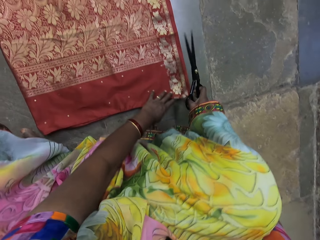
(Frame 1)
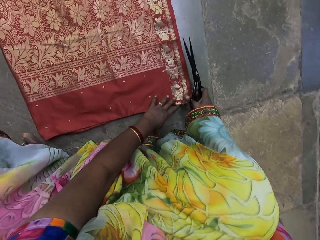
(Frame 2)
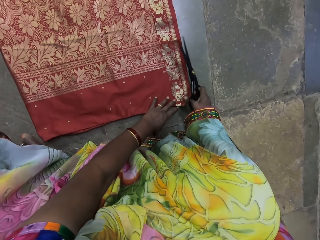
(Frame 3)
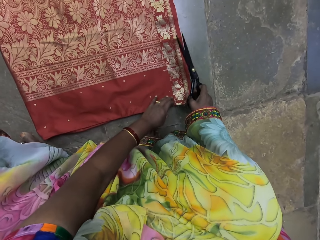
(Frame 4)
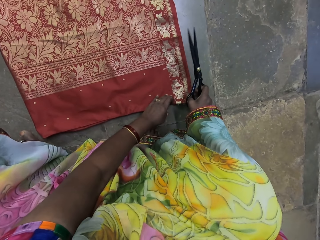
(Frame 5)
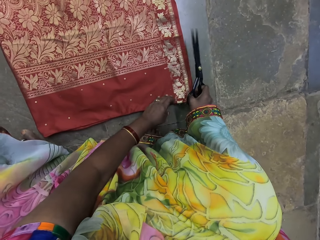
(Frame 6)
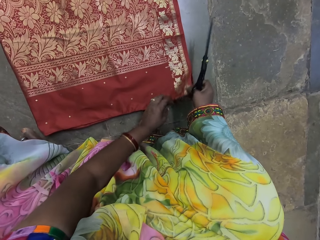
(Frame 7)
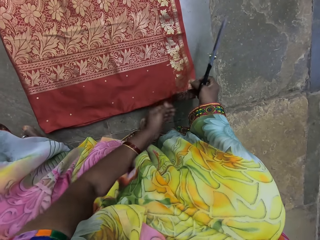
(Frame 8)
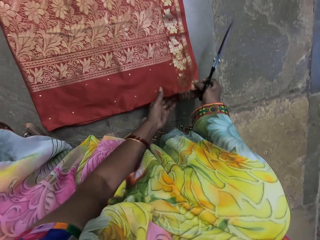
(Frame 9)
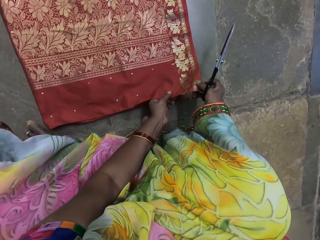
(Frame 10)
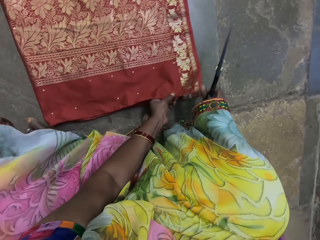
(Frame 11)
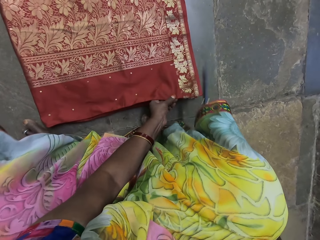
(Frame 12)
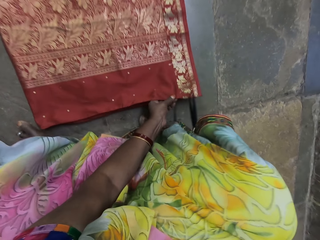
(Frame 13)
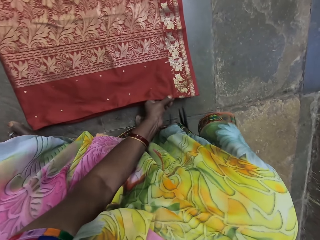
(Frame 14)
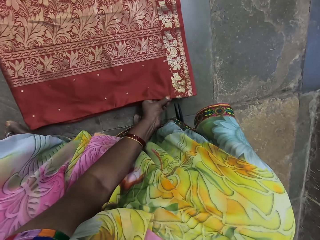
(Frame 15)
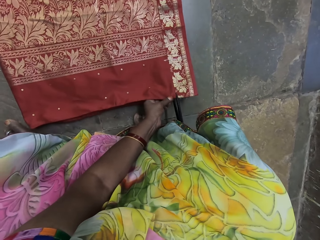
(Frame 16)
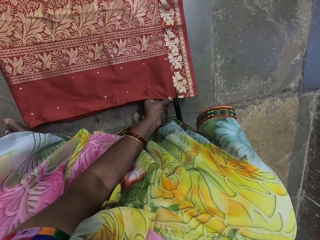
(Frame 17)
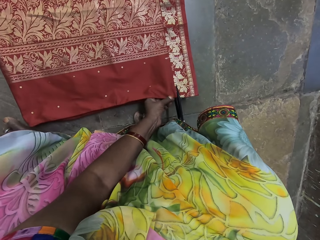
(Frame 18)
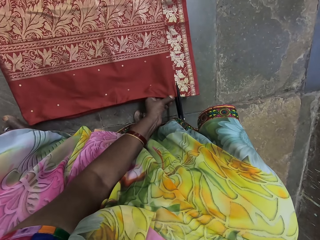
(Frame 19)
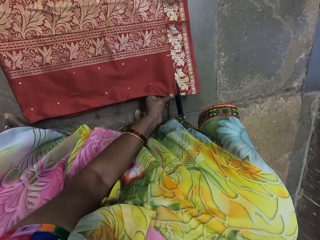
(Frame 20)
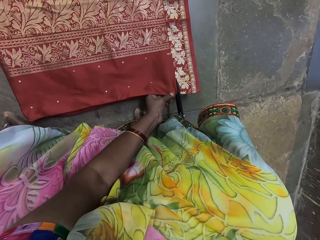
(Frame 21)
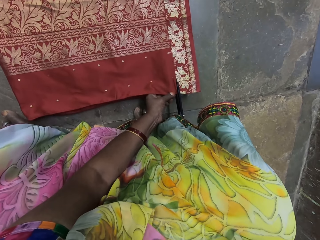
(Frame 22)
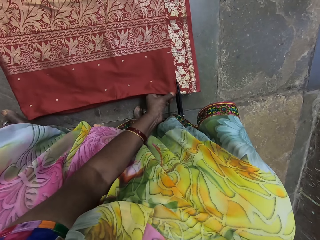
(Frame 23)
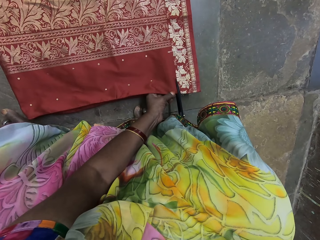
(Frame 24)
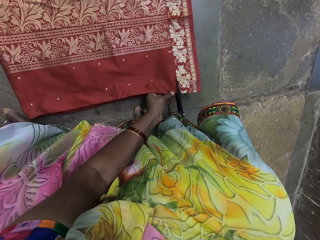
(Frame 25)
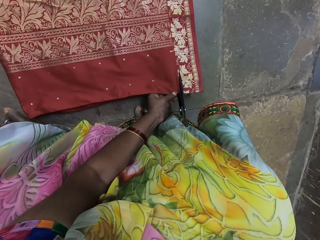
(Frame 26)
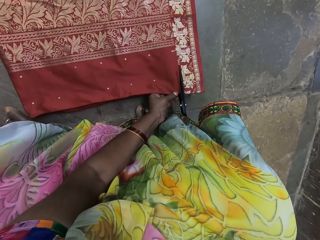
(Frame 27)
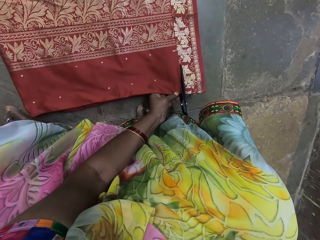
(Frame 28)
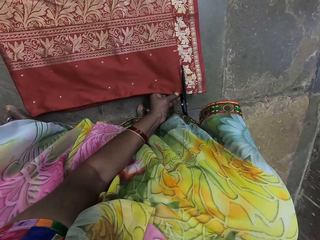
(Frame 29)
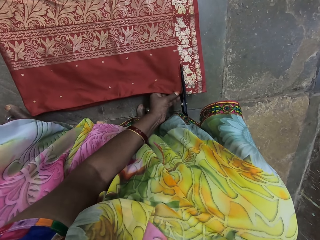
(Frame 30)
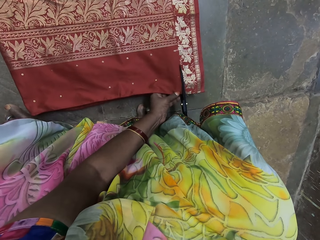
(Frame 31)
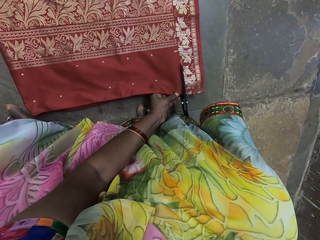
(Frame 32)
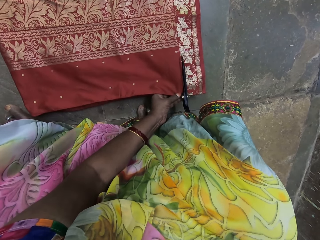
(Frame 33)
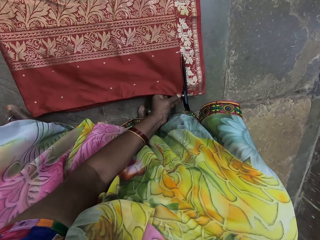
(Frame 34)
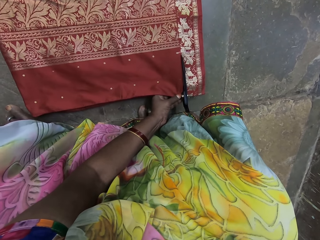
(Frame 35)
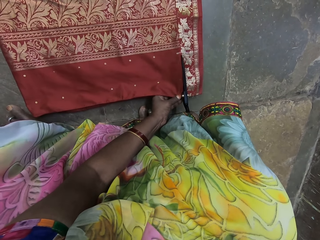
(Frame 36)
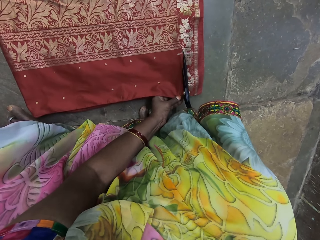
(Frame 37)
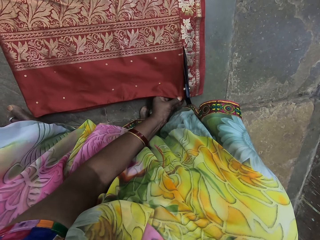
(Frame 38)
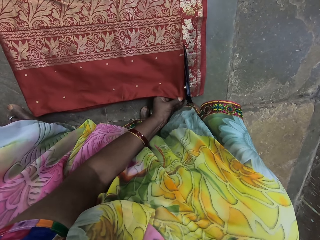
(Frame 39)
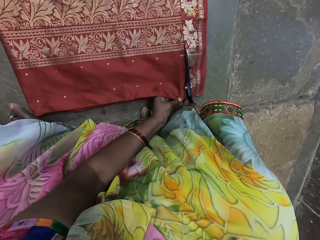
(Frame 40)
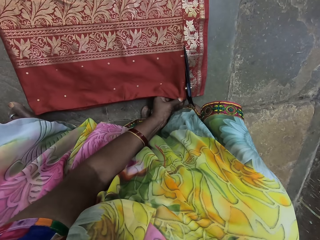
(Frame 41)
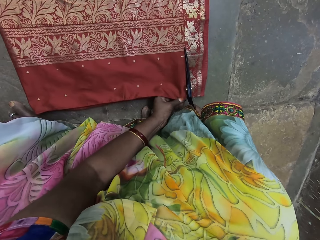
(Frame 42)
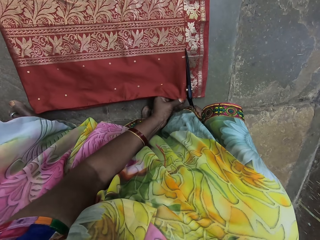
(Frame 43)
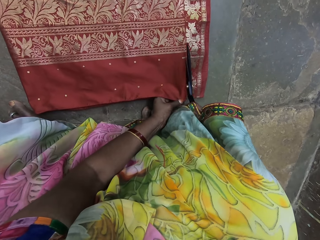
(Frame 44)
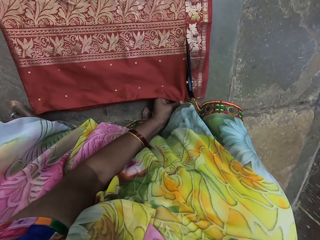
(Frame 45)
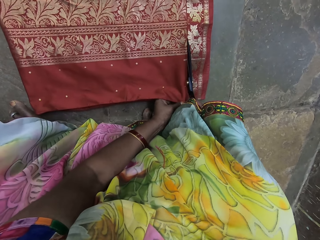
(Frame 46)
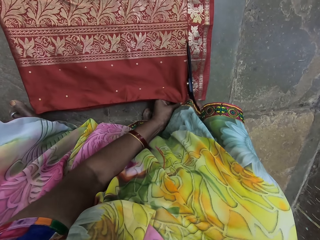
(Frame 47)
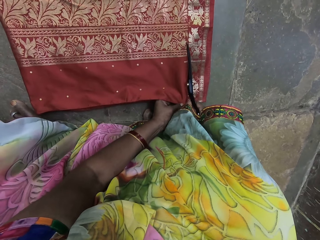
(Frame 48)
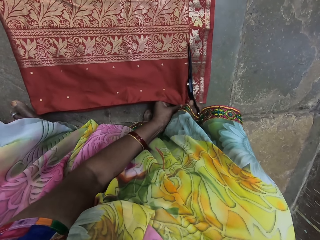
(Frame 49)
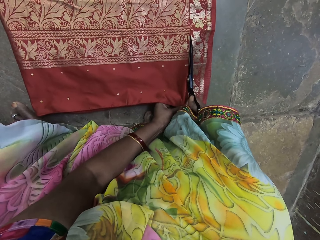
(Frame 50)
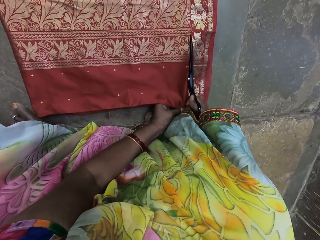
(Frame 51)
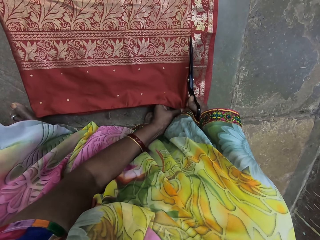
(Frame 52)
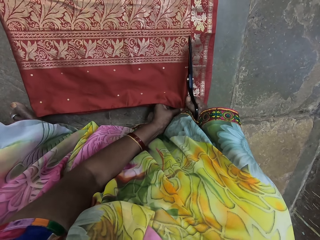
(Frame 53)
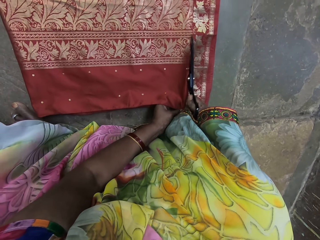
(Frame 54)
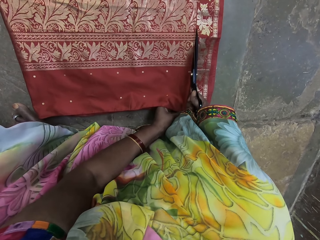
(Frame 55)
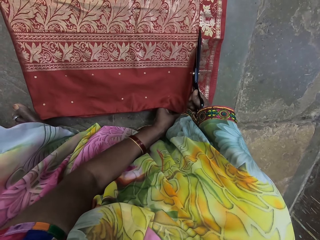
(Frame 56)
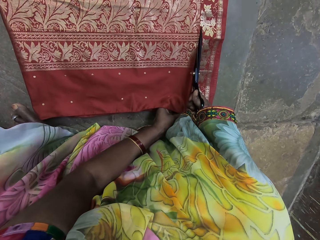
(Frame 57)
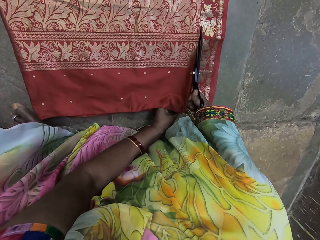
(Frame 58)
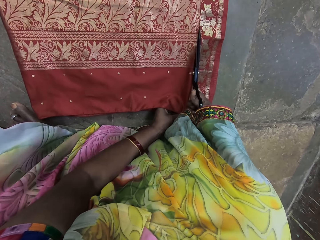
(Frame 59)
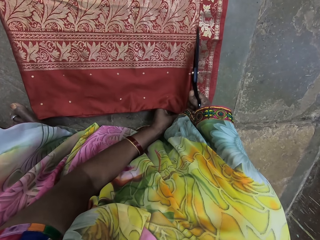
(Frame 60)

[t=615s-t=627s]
The camera wearer adjusts the cloth on the floor with her right hand. She grabs the cloth with both hands. She lifts the cloth from the floor with her right hand. She places her left hand on the cloth on the floor. She moves the pair of scissors with her right hand. She cuts the cloth on the floor with the pair of scissors in her right hand.

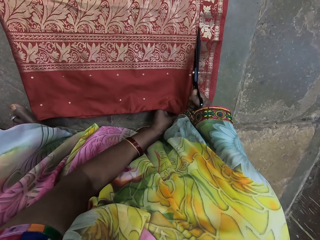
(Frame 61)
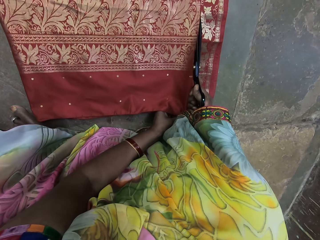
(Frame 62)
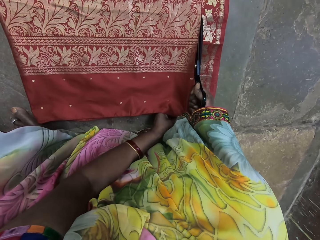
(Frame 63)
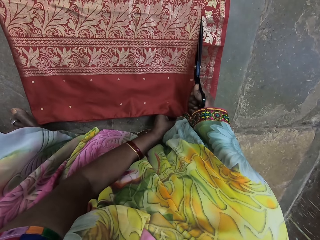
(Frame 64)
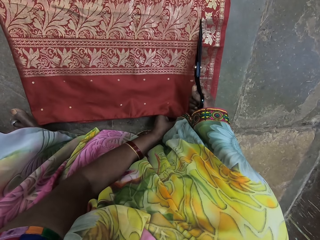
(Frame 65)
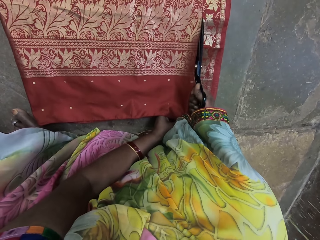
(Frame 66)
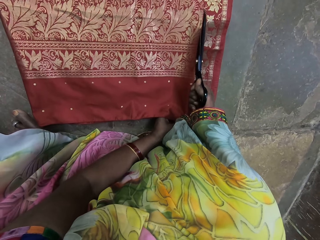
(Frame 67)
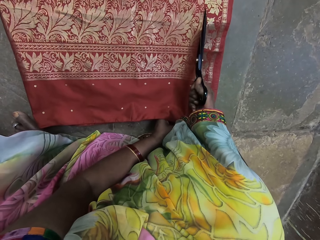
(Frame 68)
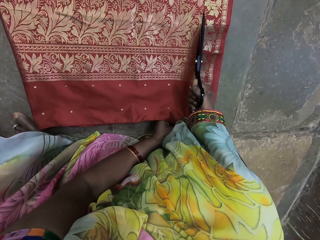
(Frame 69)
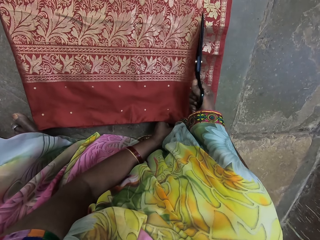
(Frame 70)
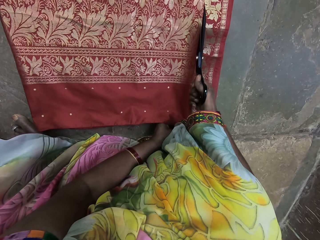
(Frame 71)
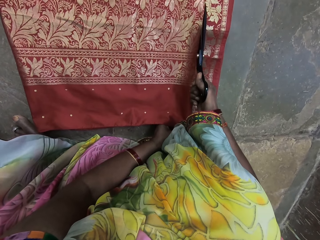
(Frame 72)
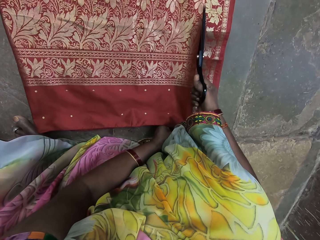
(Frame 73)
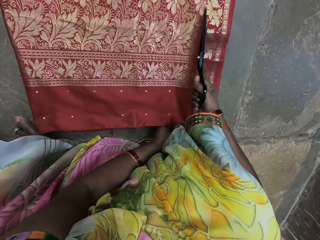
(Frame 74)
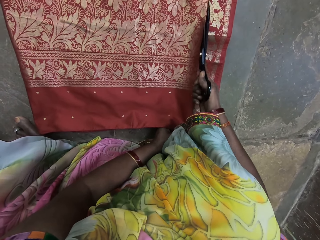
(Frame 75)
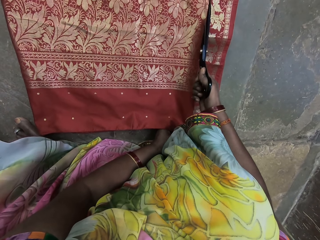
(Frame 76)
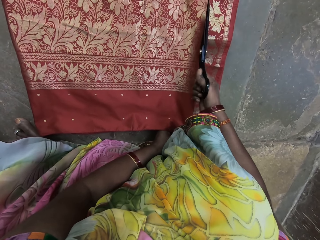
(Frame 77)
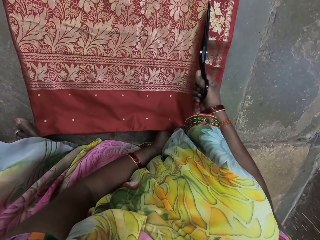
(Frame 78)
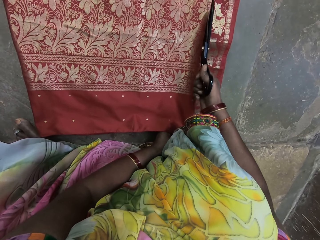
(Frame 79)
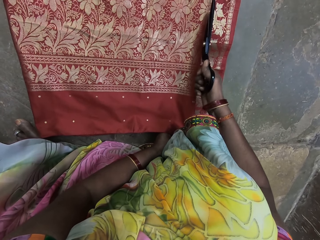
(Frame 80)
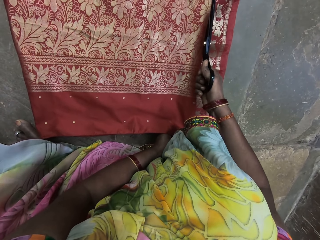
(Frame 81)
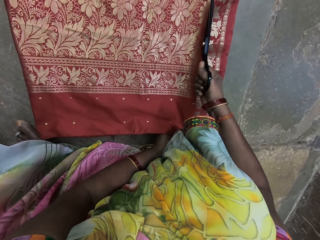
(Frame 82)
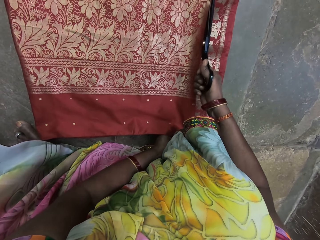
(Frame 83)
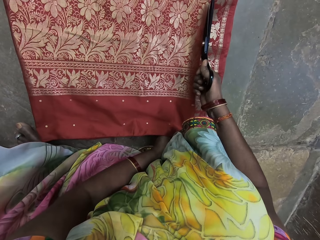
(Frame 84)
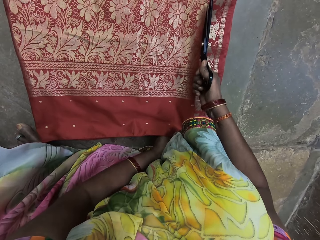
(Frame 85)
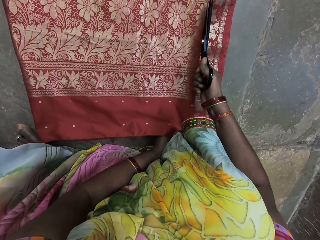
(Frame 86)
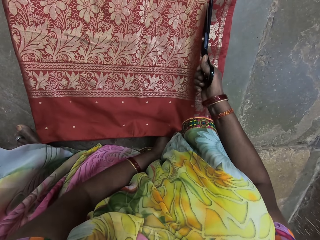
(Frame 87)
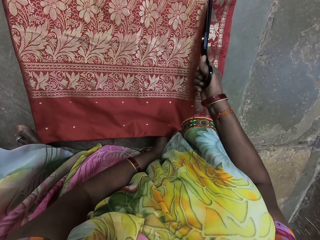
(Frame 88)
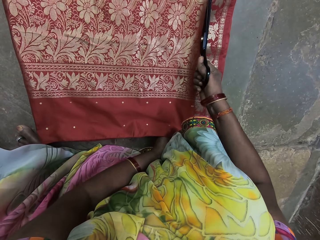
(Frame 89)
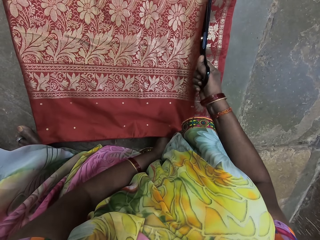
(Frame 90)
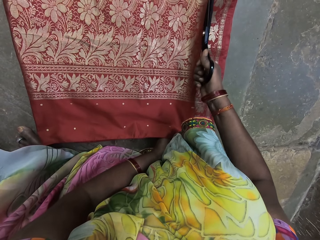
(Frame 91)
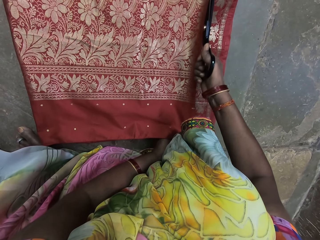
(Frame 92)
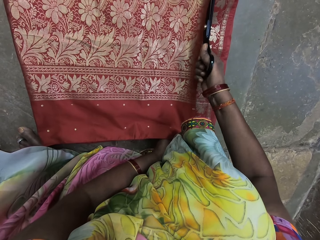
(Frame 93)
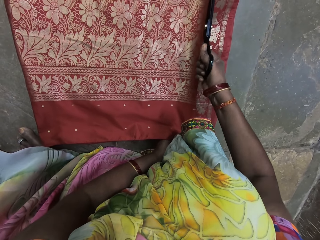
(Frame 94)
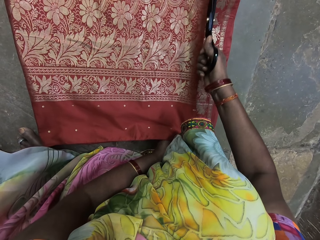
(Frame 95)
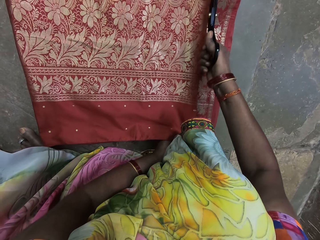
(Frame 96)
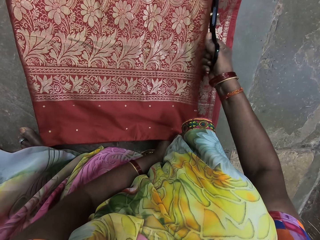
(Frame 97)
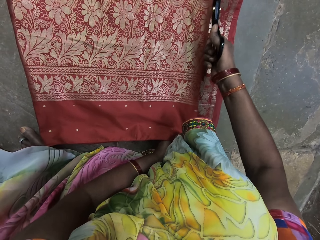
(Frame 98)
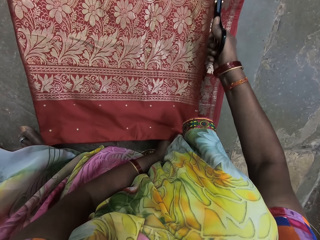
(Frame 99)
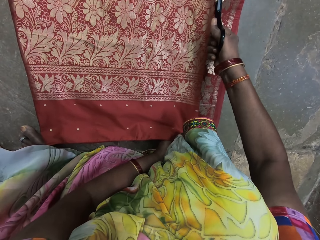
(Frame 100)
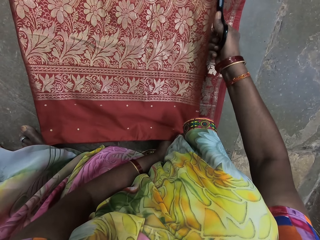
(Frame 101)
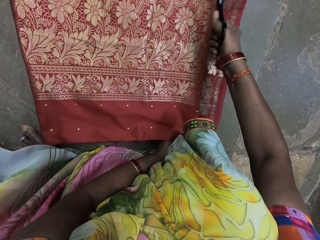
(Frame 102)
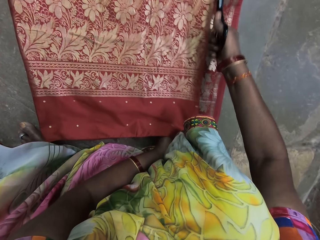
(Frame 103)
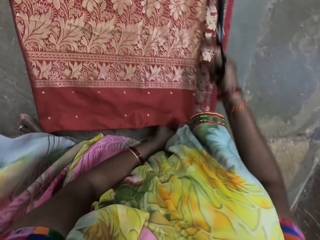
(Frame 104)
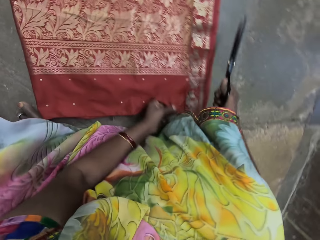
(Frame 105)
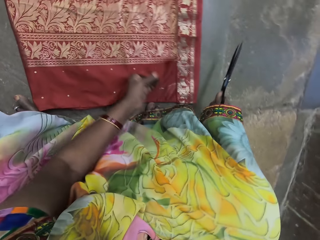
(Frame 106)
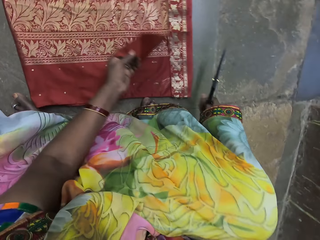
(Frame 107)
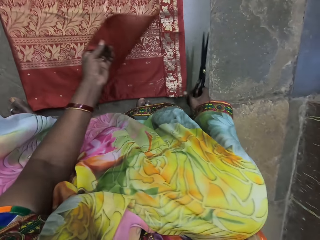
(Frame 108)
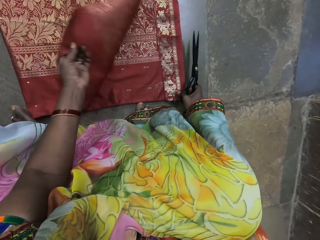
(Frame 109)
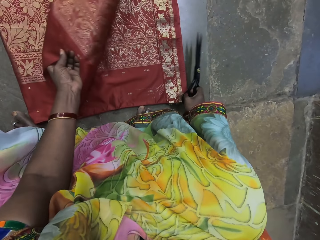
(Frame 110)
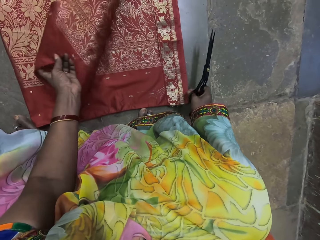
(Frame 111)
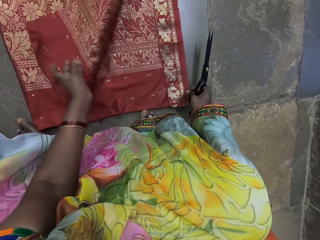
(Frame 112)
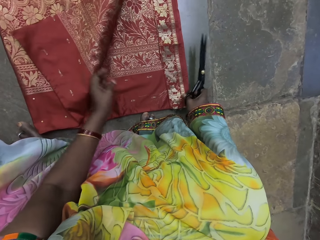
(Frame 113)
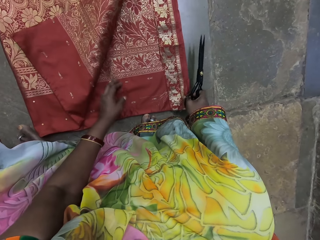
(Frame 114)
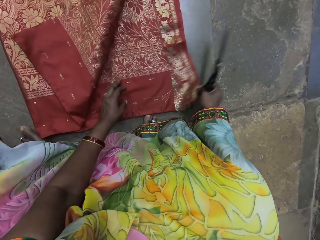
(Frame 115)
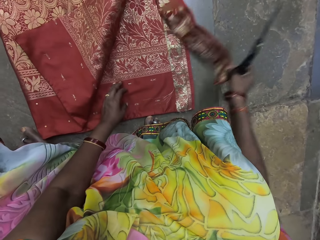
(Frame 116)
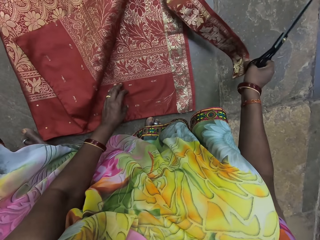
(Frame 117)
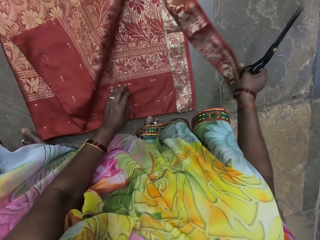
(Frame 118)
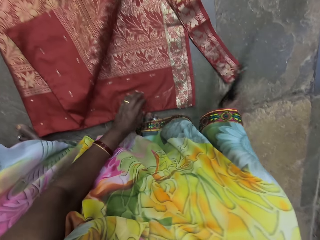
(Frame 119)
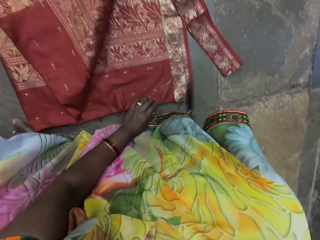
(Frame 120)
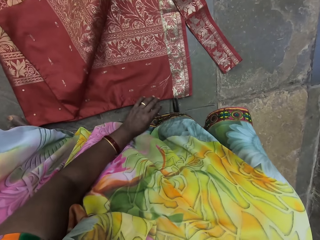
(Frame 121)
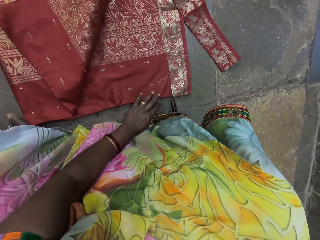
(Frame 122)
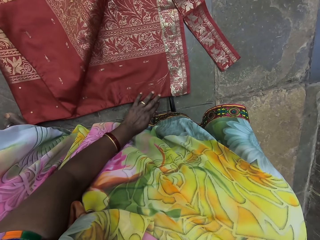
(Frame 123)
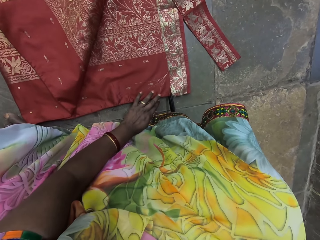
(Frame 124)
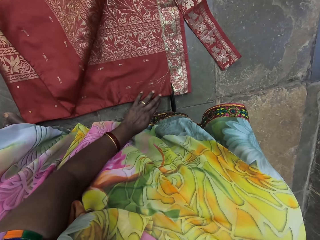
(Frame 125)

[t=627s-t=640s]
The camera wearer turns the cloth with her left hand. She moves a piece of cloth on the floor with her right hand. She nips the piece of cloth with her right hand.
